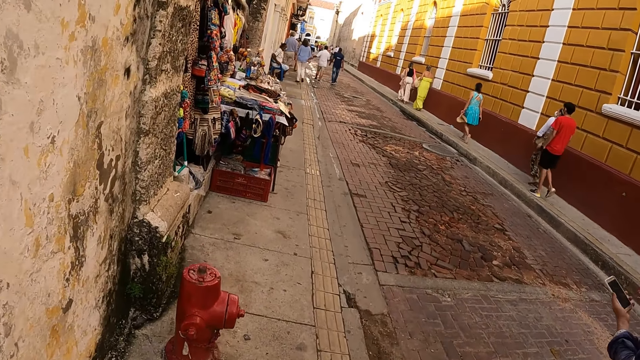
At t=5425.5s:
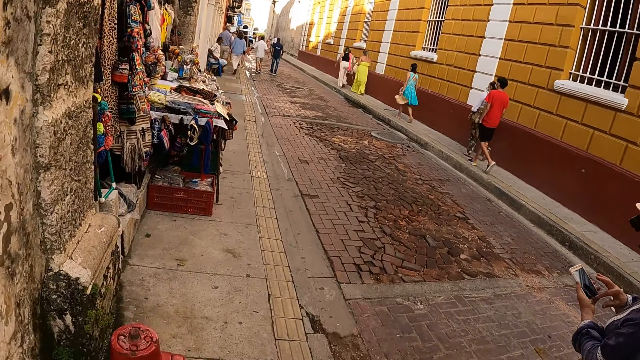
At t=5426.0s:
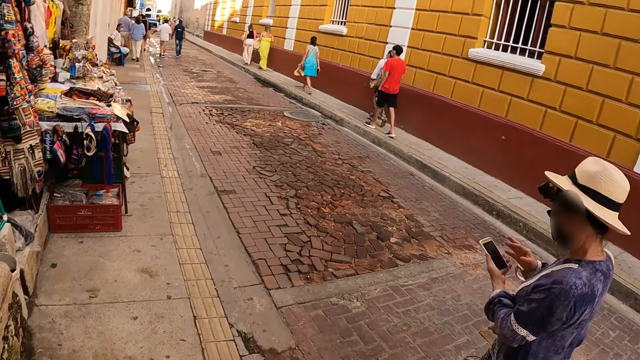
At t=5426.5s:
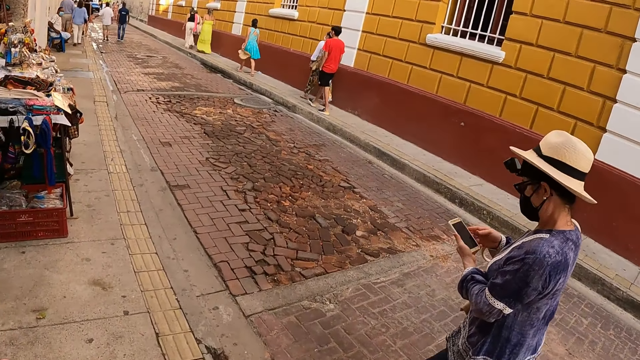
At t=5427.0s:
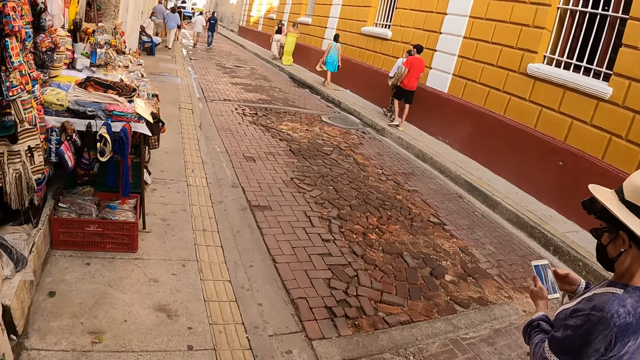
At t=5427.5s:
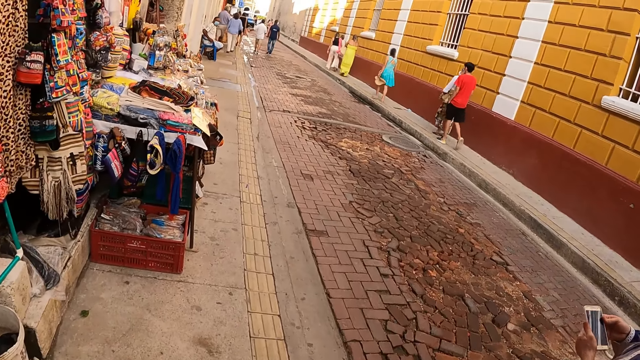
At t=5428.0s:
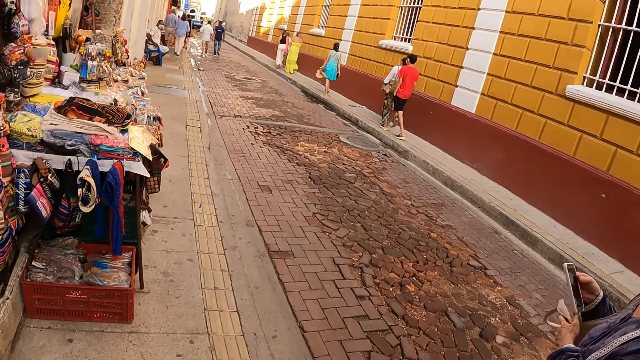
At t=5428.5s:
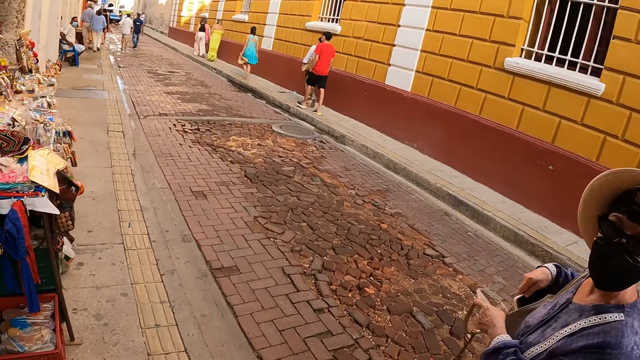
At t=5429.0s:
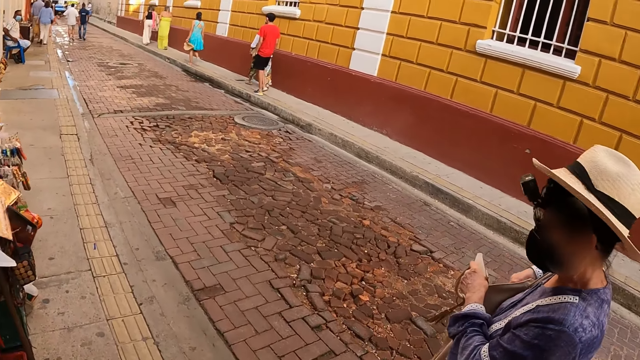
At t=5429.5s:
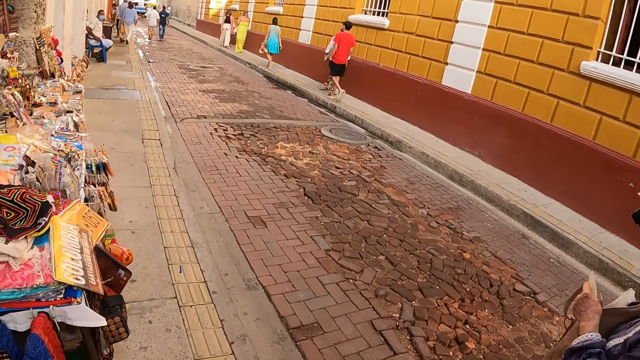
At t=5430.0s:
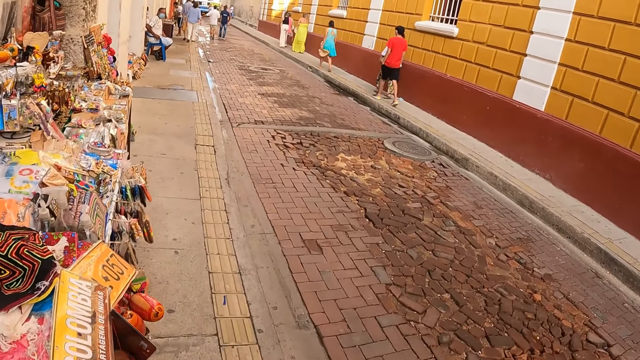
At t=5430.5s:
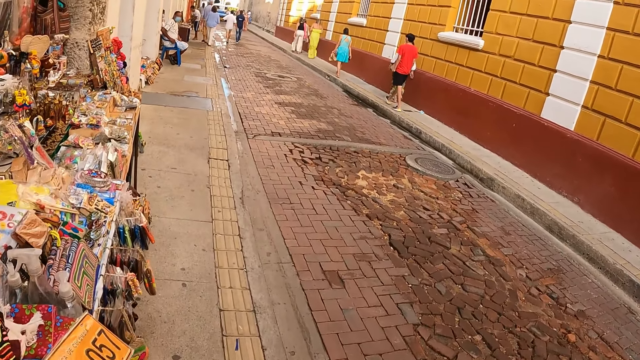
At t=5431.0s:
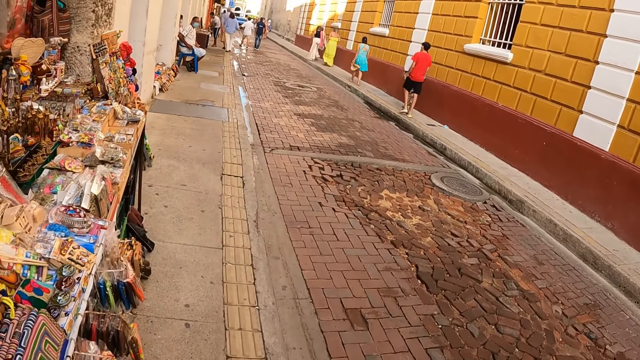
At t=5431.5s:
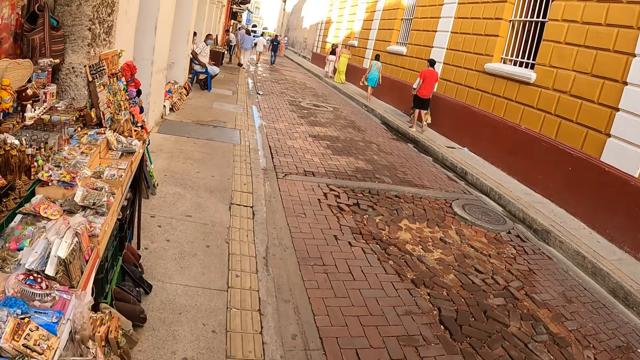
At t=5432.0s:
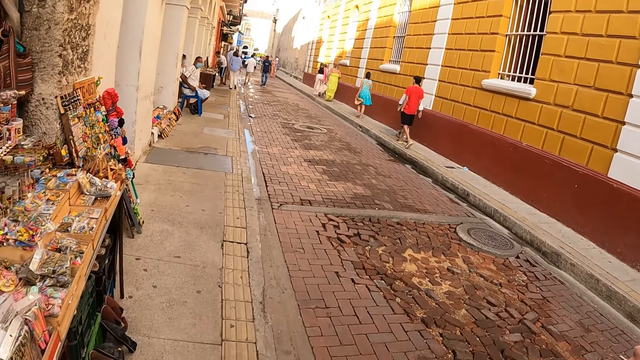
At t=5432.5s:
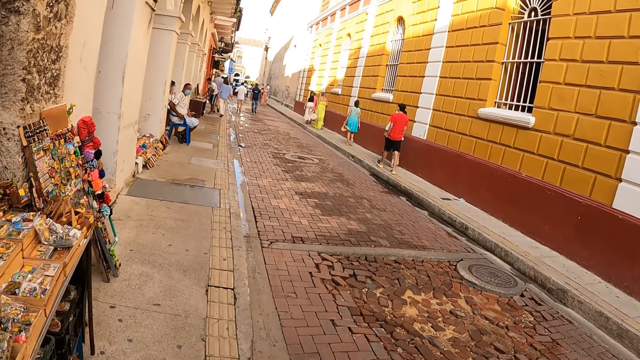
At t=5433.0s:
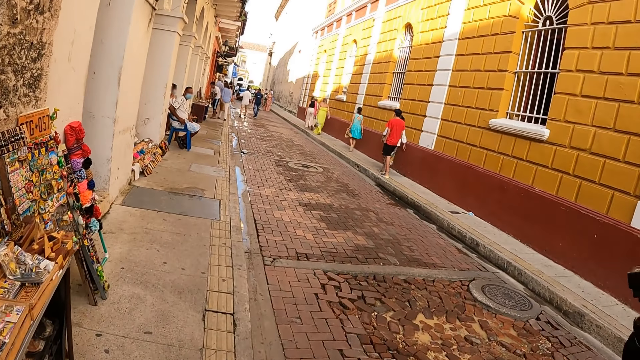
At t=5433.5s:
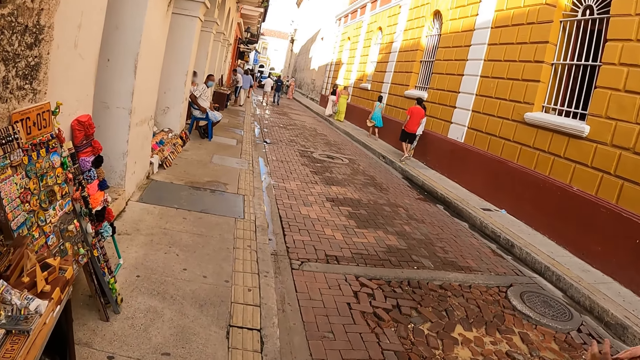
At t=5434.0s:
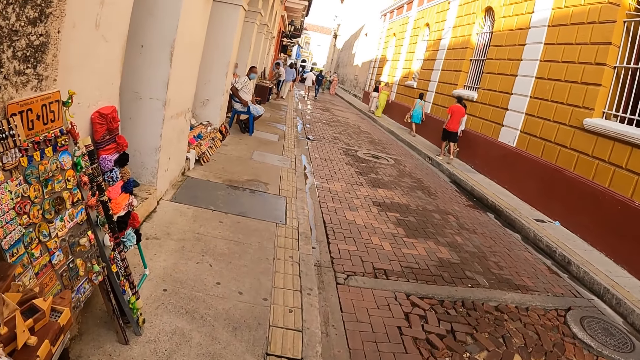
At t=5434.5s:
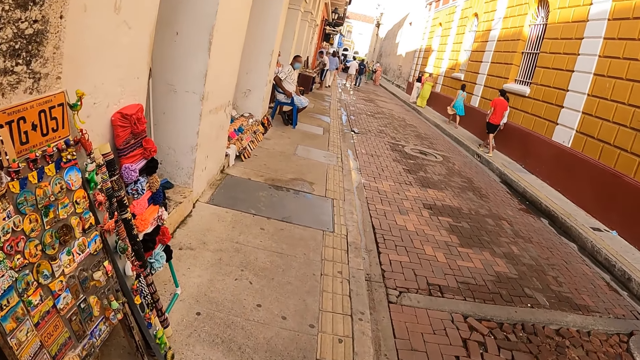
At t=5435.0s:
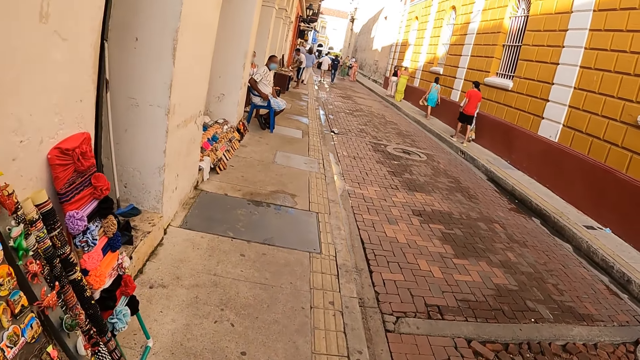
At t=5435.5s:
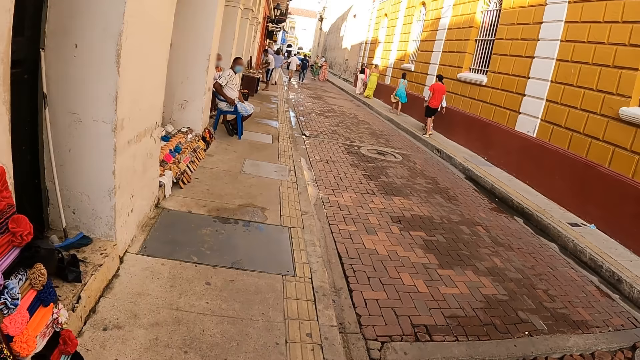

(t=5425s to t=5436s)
A woman operates a phone. The camera wearer walks forward. The woman puts the phone in a bag. The camera wearer walks forward.

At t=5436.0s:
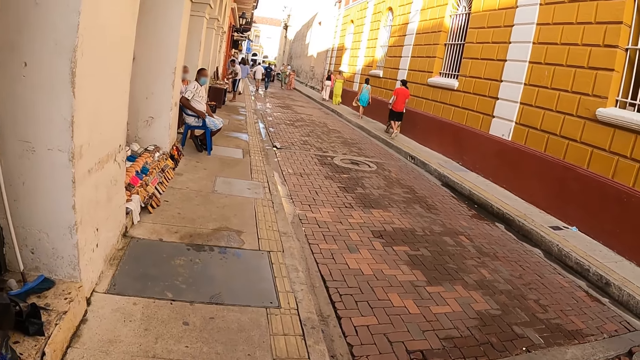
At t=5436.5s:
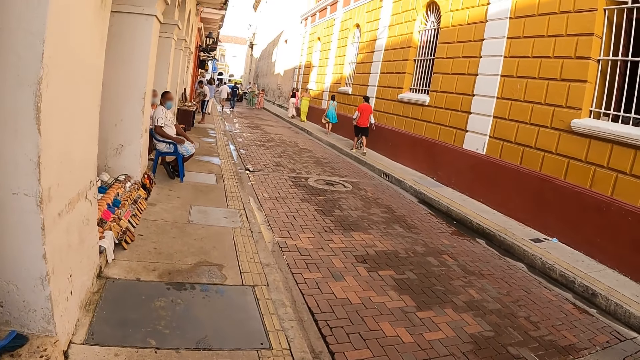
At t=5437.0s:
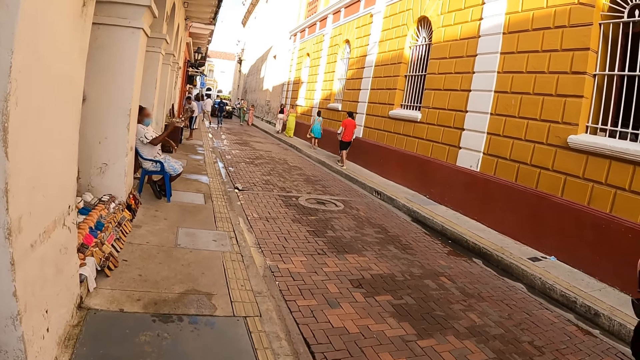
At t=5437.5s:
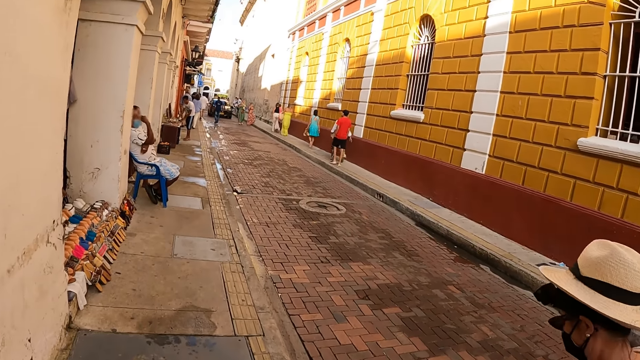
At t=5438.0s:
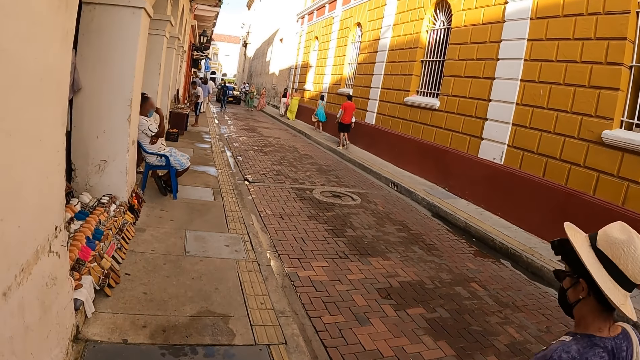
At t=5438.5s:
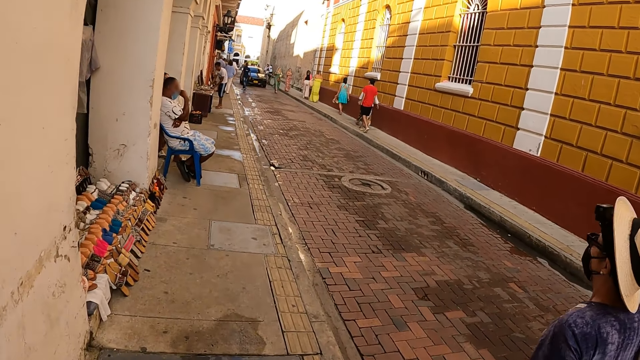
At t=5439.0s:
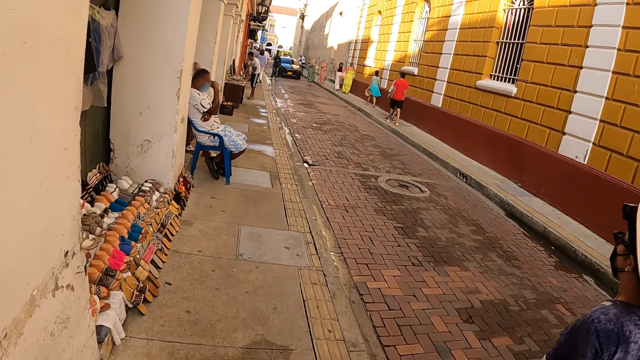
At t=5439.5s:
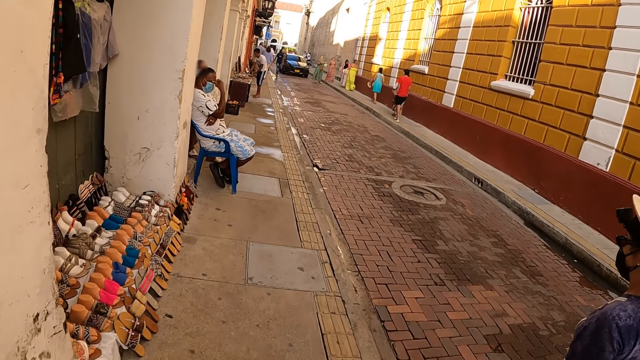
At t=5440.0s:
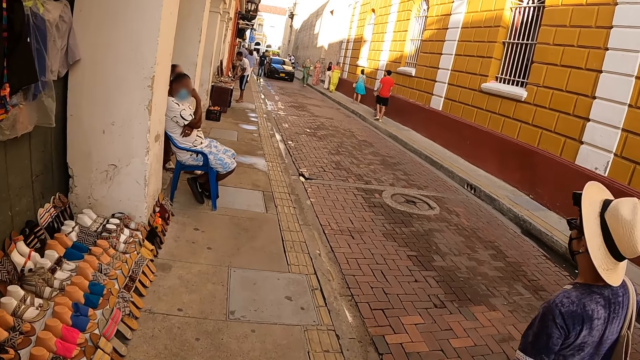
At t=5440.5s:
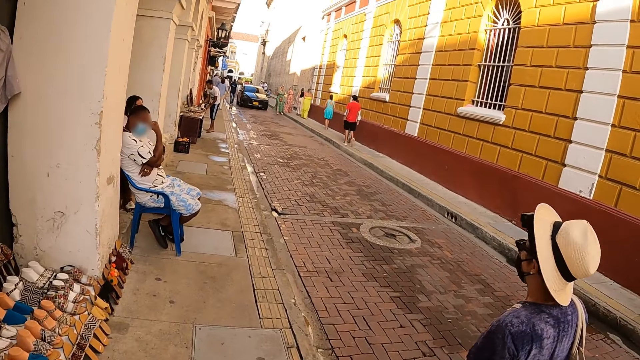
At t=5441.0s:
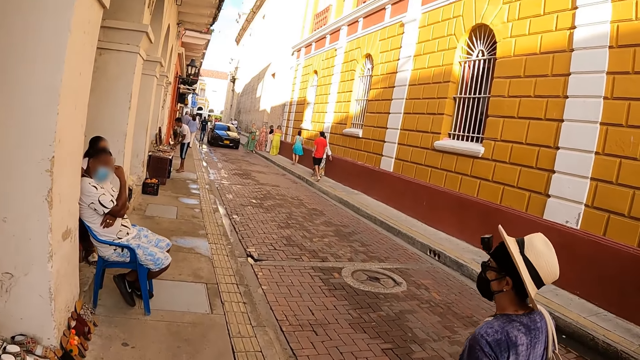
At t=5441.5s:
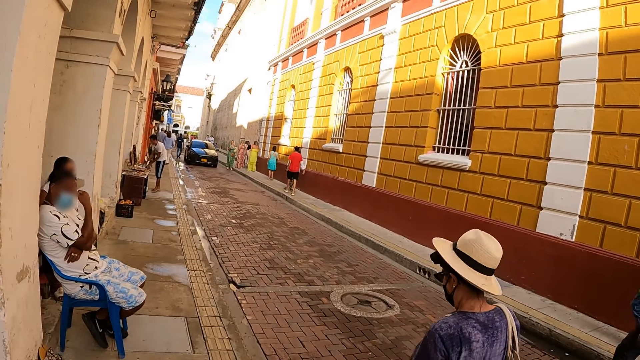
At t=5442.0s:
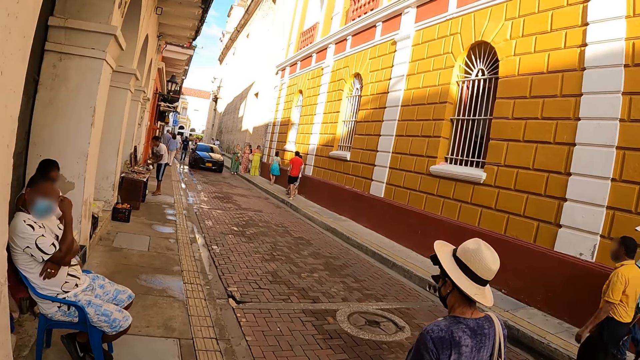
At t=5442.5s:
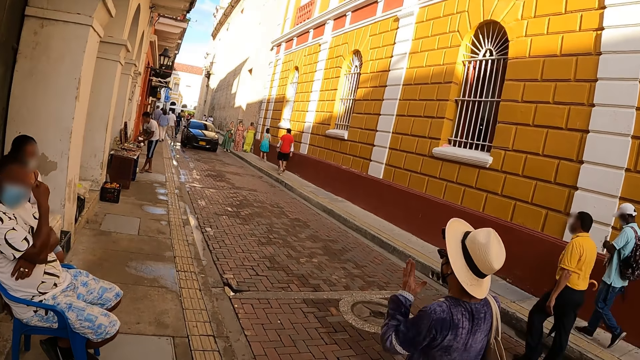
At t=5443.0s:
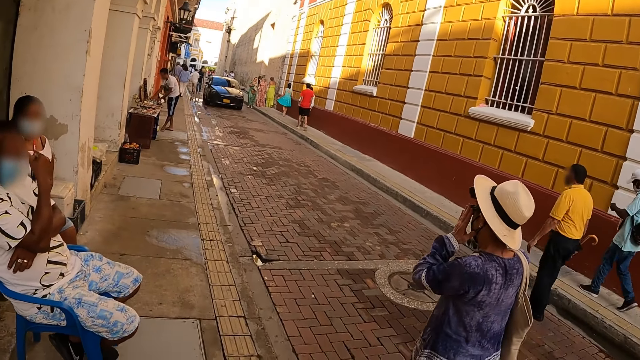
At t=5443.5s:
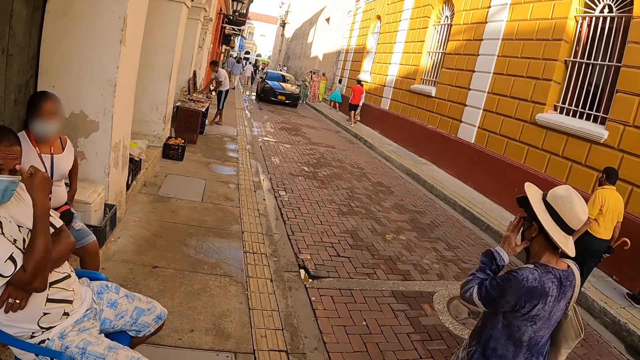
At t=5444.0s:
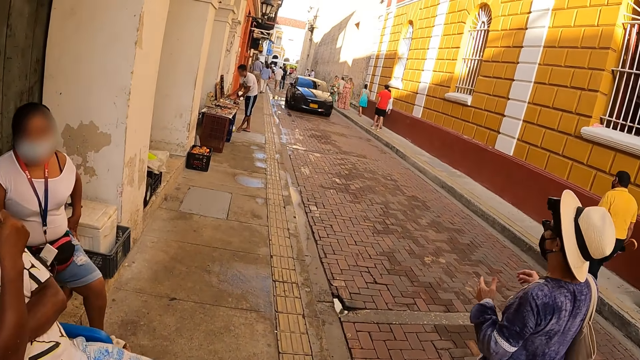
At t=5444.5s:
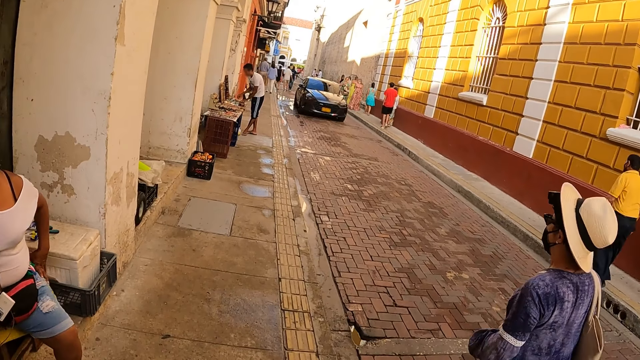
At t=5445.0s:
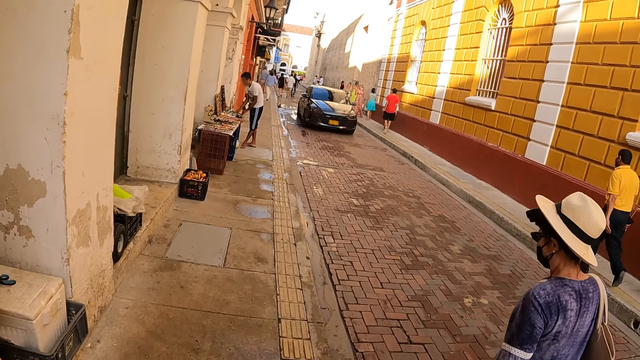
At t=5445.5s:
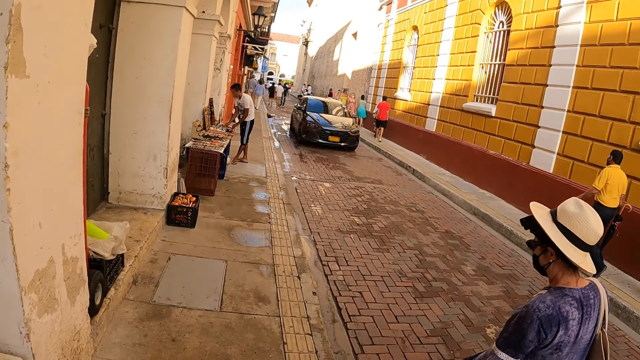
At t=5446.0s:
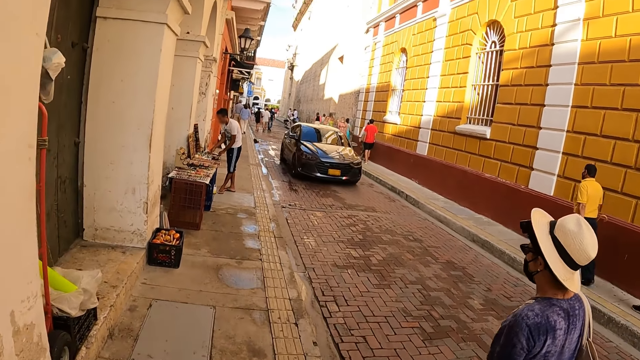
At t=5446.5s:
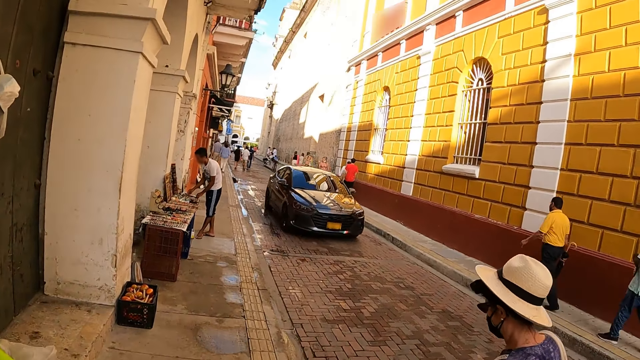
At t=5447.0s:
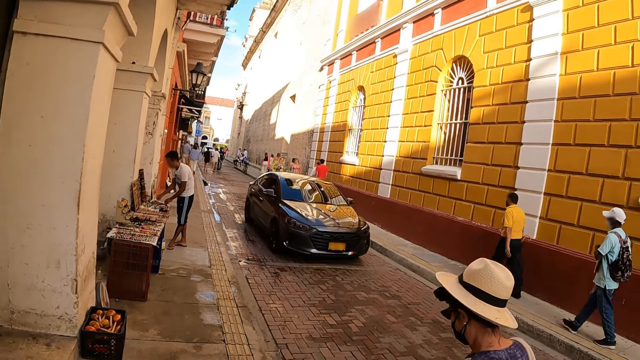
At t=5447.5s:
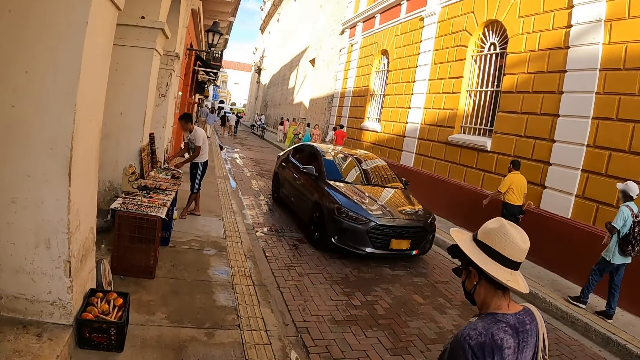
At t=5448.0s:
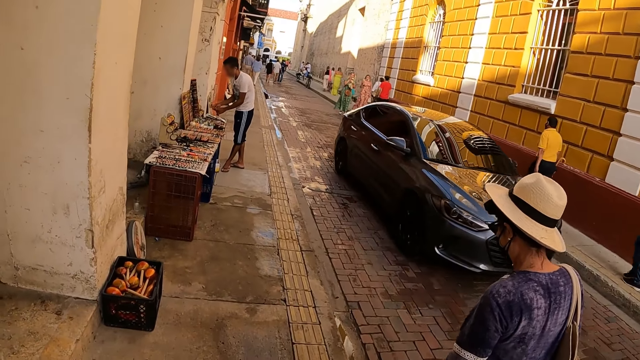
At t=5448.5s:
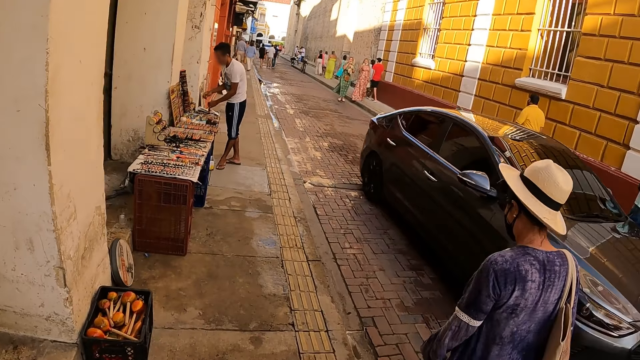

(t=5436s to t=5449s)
A woman walks beside the camera wearer. The woman walks forward. The camera wearer walks forward. The woman adjusts the sunglasses. The camera wearer walks forward.
